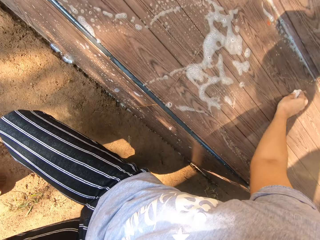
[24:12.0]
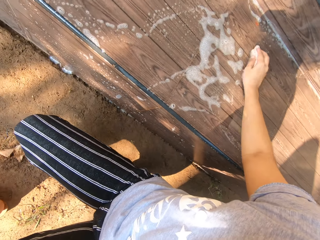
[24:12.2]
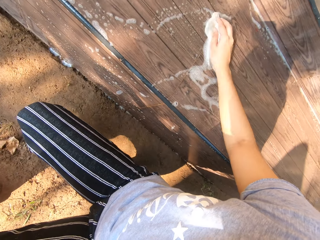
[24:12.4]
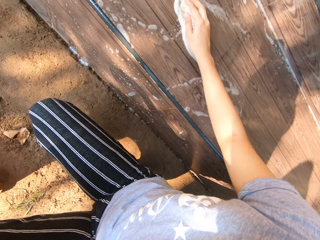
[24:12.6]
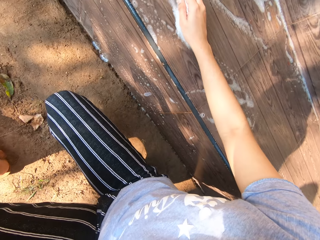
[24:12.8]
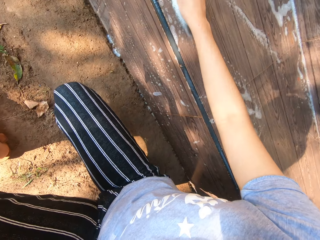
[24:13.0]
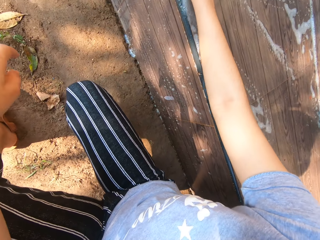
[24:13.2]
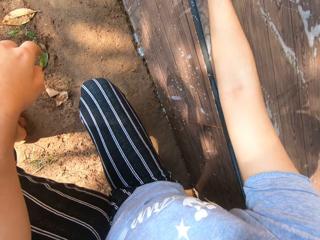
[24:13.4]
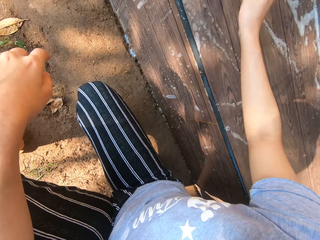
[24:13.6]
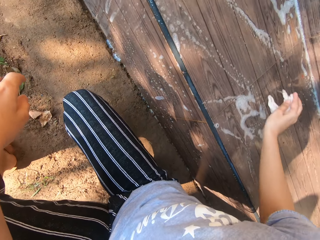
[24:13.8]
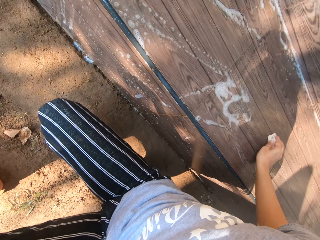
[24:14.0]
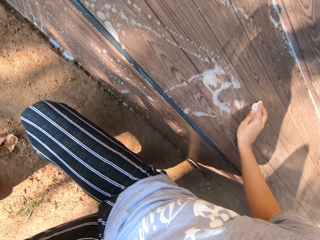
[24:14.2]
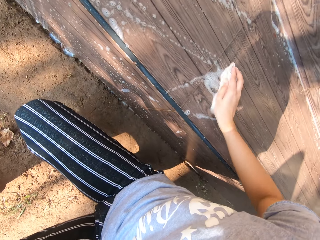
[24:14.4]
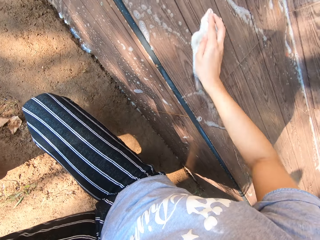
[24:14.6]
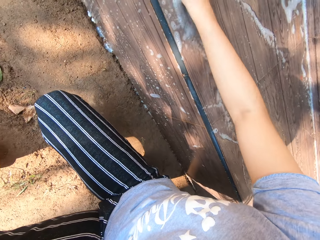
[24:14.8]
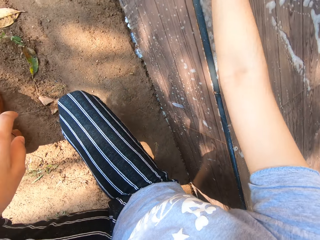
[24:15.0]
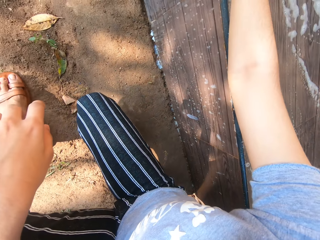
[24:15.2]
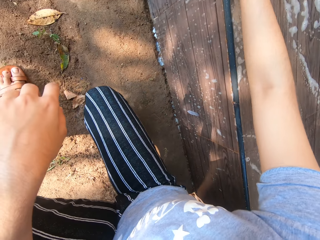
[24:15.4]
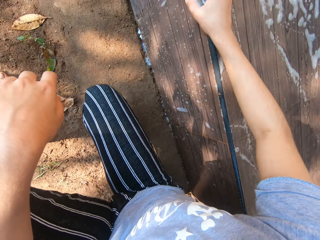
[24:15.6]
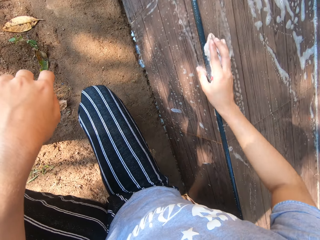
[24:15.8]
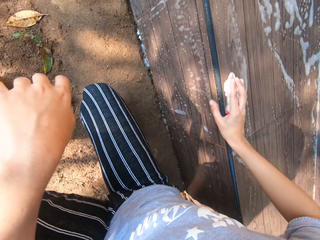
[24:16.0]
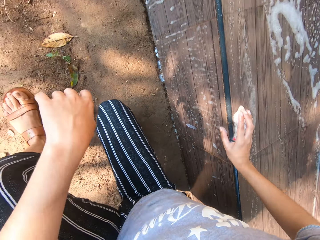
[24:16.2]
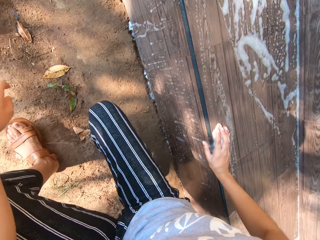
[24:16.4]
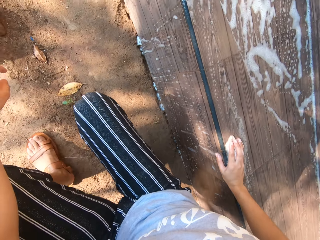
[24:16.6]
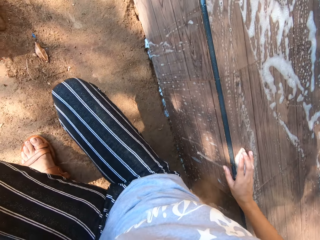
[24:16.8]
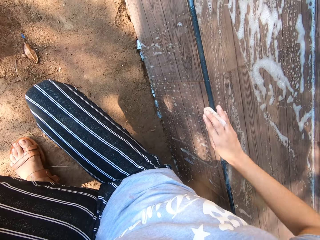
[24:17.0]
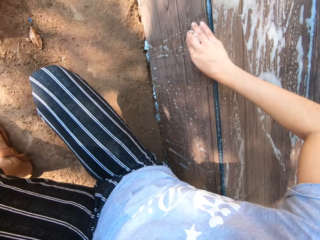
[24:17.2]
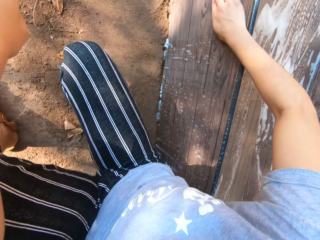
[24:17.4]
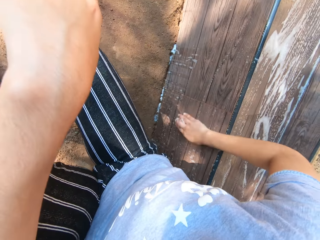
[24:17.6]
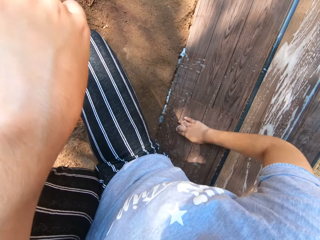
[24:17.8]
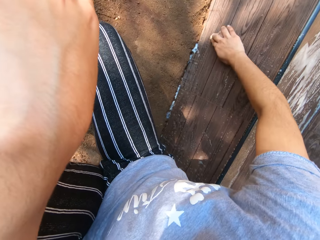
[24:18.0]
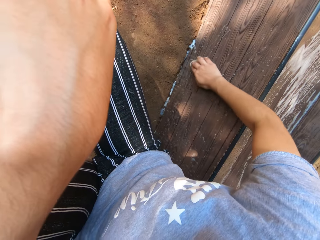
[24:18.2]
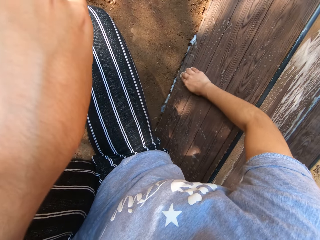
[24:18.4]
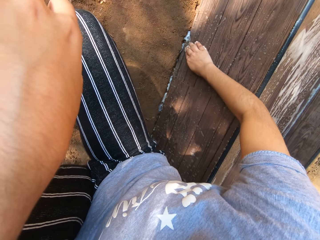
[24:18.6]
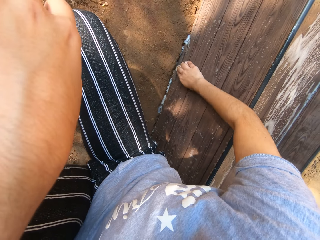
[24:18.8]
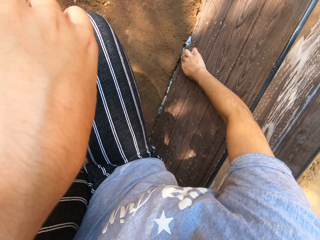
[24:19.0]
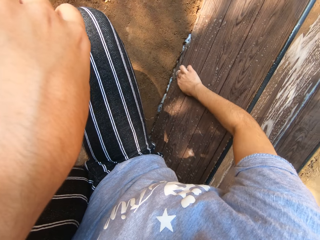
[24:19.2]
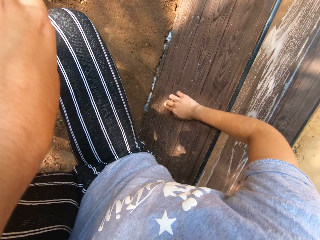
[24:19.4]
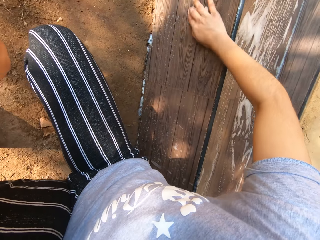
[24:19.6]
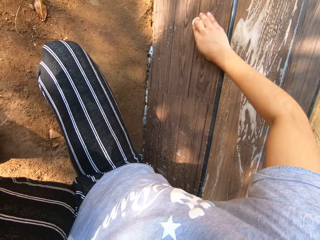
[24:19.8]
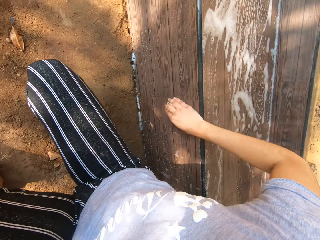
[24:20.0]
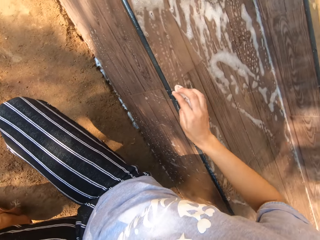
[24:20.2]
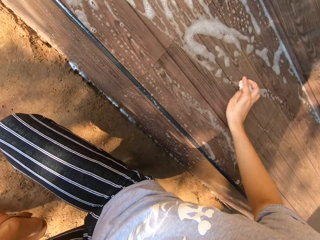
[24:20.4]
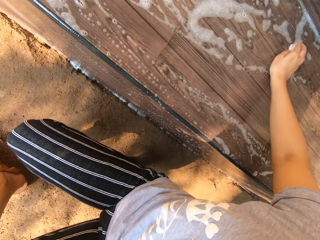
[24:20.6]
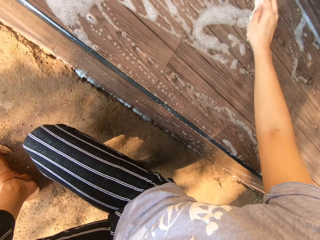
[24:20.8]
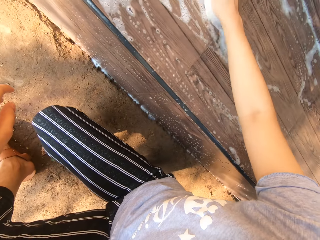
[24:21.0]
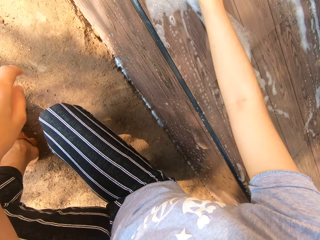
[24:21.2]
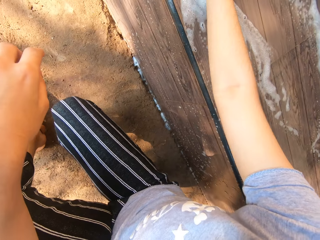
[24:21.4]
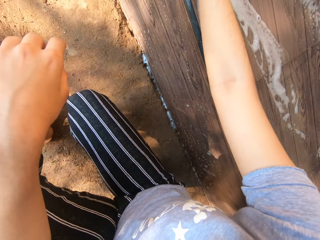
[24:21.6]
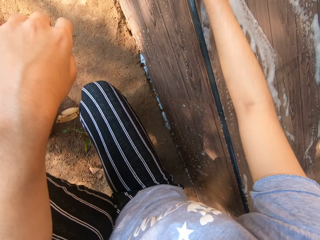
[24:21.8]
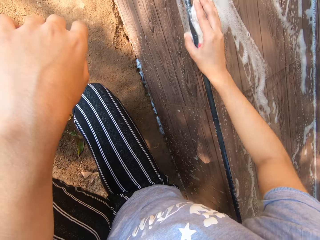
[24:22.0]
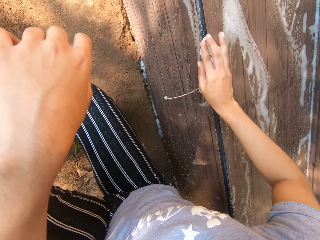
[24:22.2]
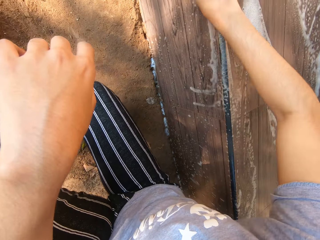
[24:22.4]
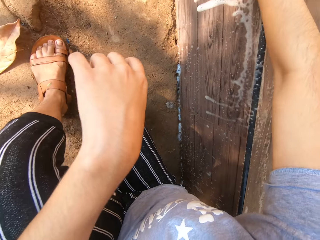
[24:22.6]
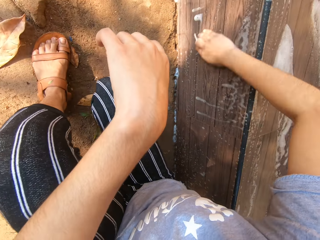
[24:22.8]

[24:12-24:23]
The camera wearer moves slightly forward. She cleans the seat or veranda with the cloth in her right hand.

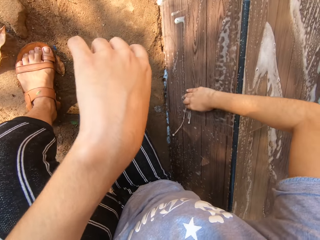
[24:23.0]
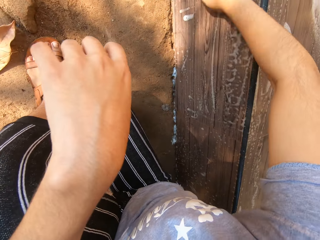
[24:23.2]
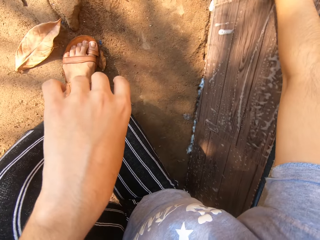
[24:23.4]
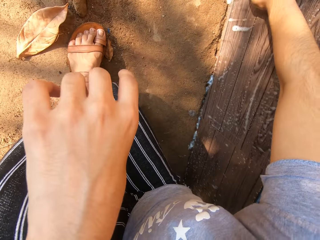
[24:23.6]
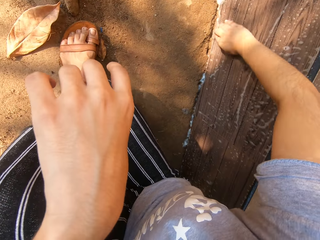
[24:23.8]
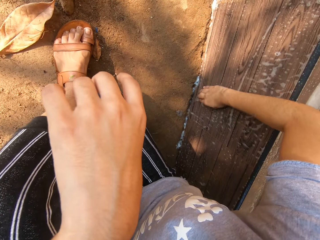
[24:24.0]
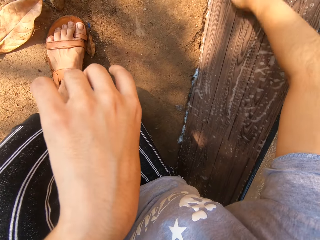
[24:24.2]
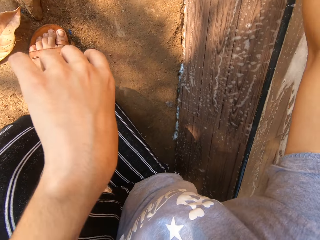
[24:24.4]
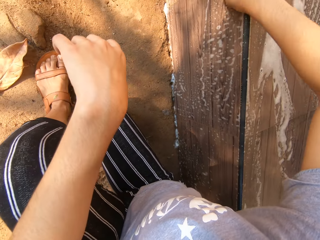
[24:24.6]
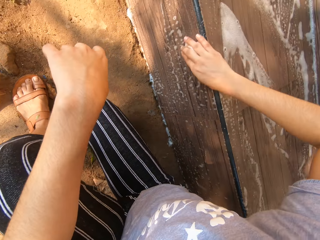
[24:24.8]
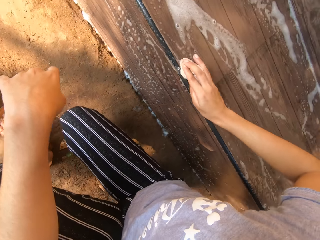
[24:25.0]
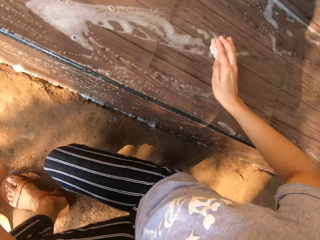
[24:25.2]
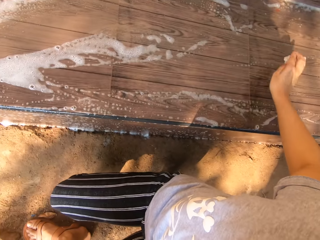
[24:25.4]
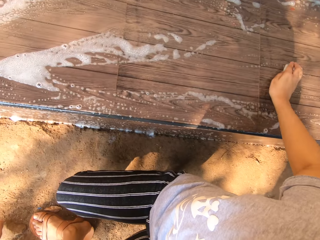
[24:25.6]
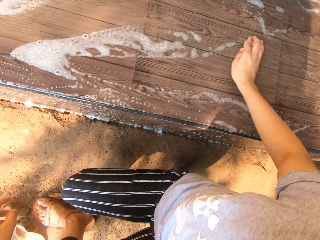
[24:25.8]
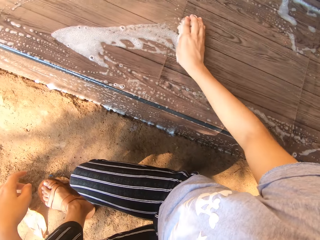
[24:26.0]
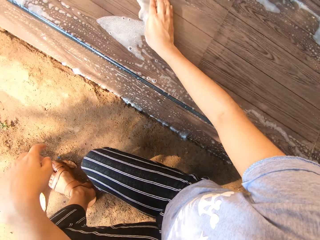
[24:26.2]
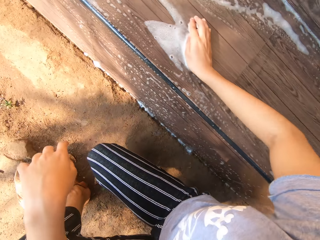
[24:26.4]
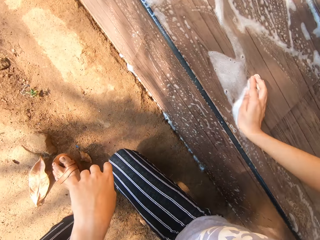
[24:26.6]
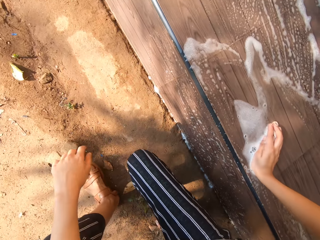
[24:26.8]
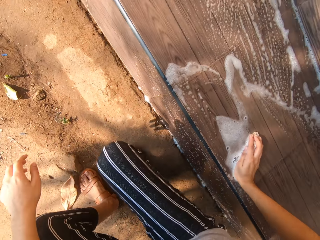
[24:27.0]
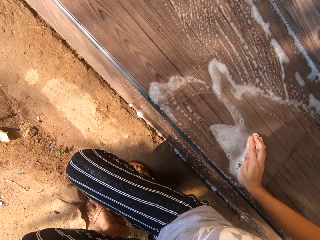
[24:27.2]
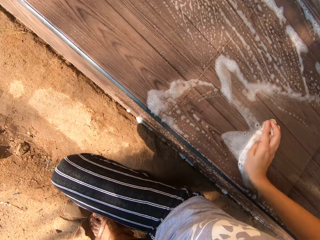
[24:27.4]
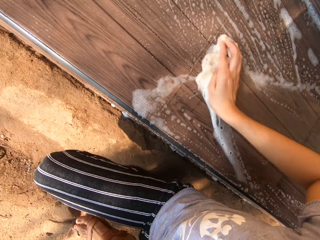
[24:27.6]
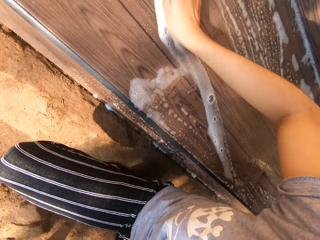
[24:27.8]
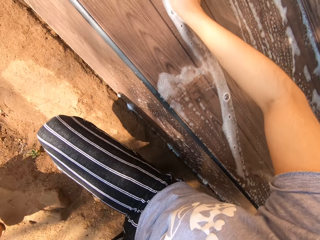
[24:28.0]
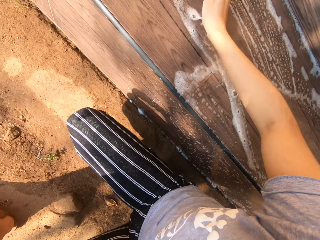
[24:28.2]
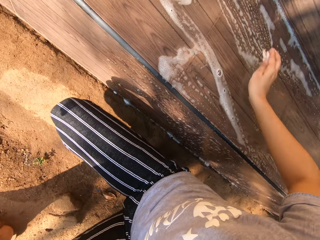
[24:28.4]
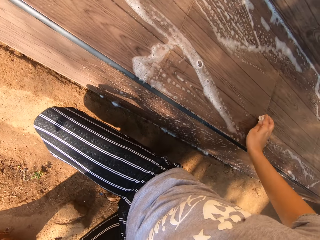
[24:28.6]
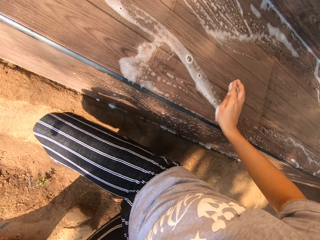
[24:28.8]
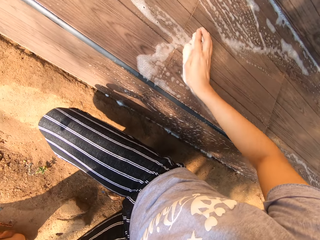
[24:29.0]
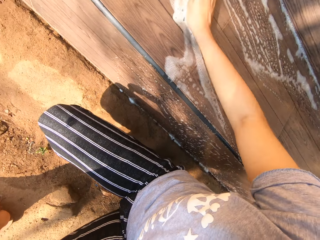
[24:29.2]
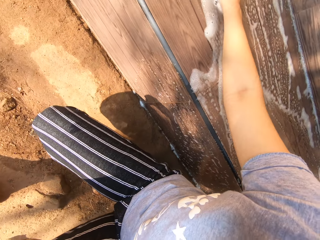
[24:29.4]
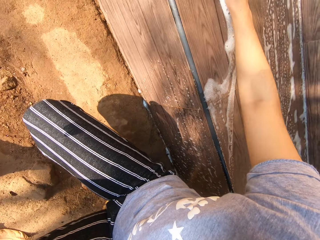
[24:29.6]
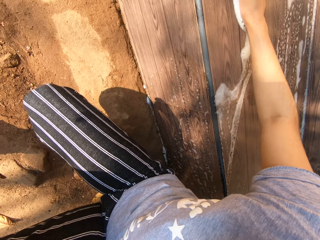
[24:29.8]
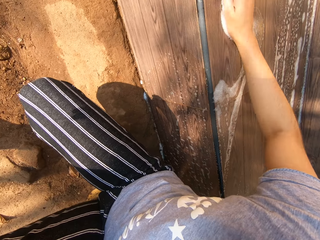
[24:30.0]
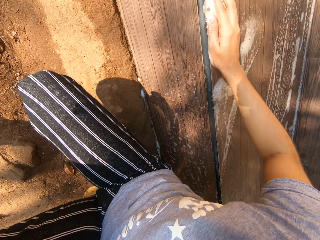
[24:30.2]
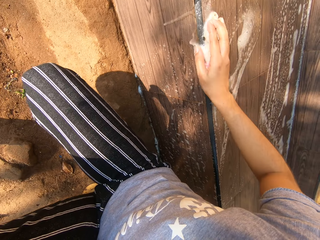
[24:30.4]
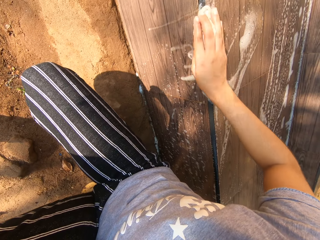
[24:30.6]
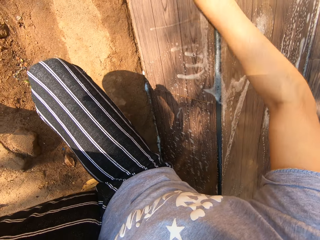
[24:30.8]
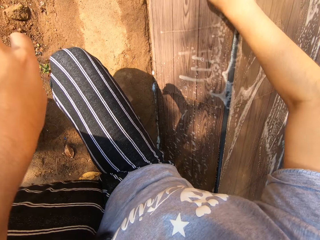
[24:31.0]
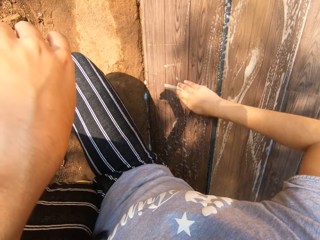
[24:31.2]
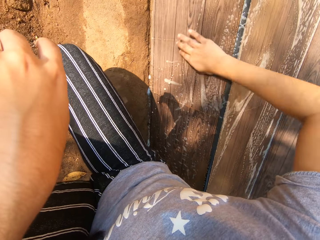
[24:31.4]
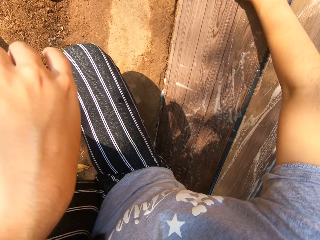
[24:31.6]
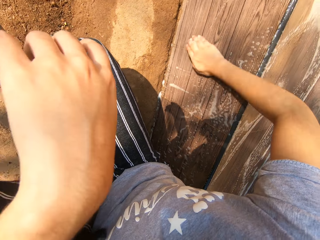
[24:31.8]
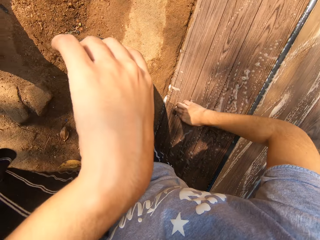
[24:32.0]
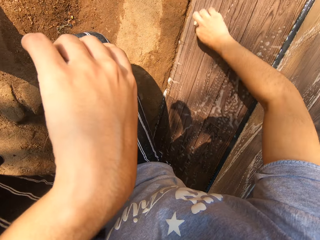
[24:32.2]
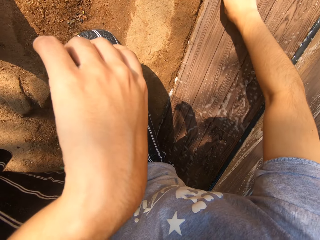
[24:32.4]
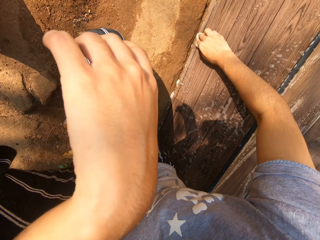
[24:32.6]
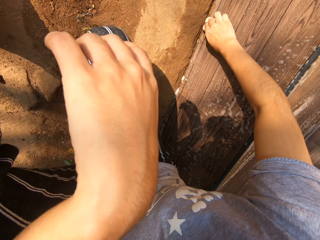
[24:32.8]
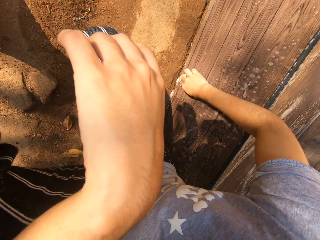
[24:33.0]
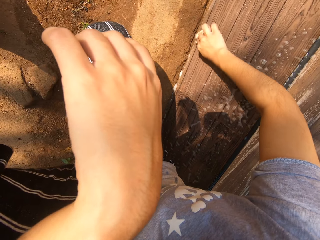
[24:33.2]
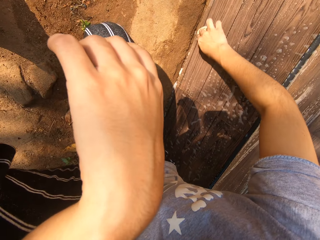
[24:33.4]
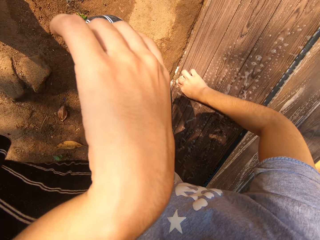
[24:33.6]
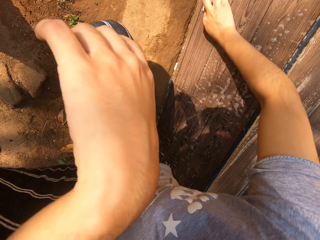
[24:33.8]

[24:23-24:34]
The camera wearer moves slightly forward. She cleans the seat or veranda with the cloth in her right hand.
